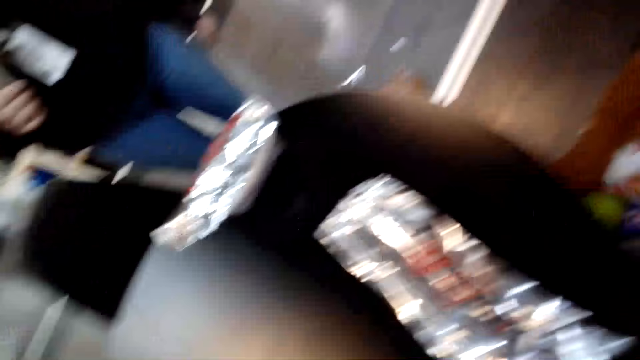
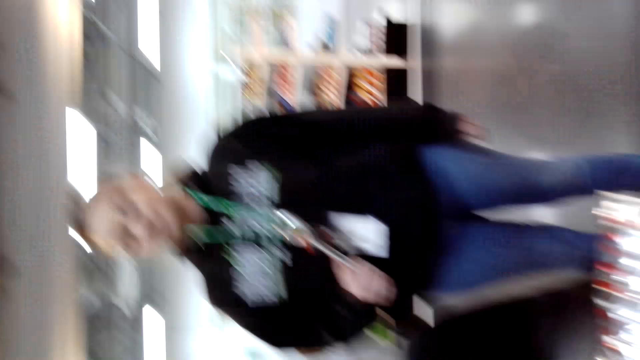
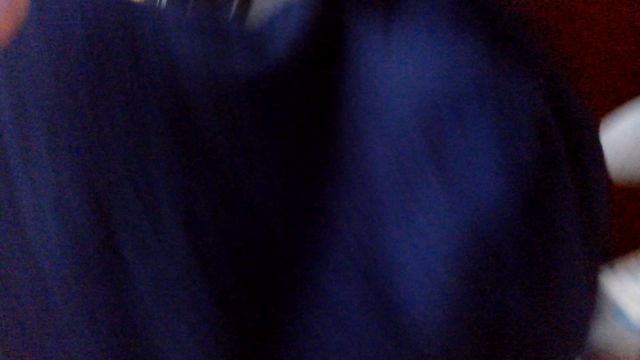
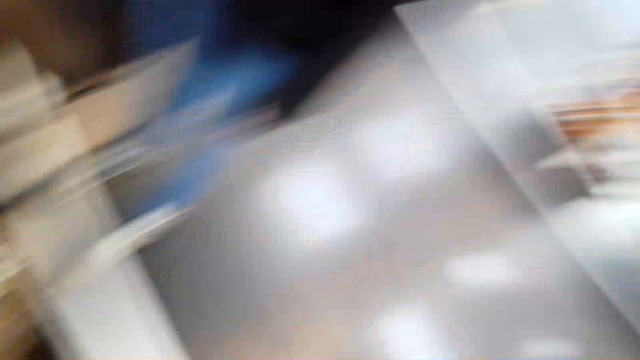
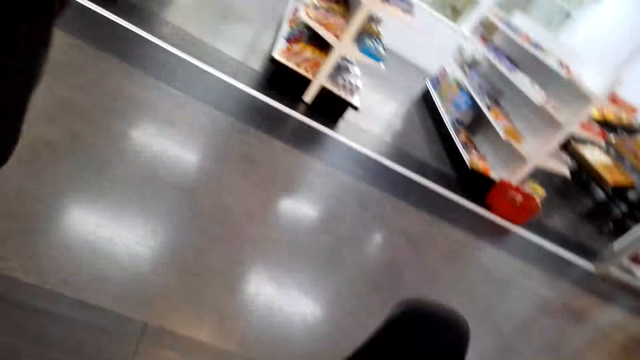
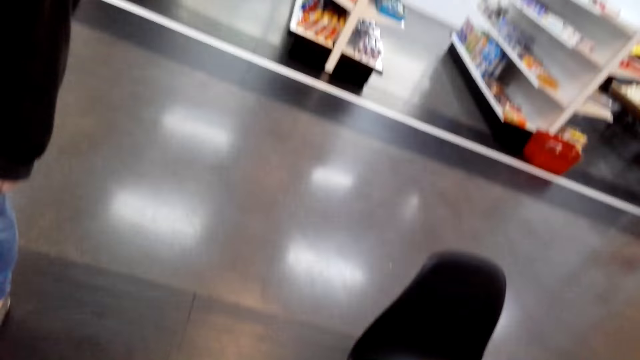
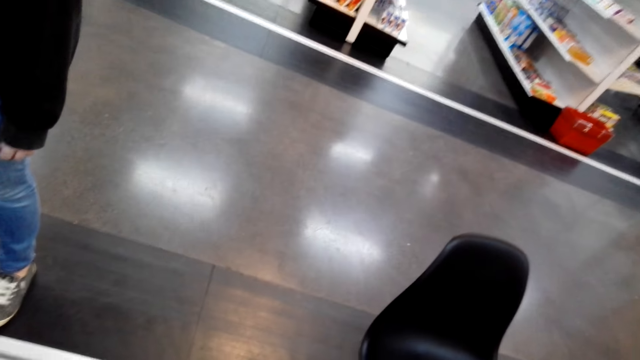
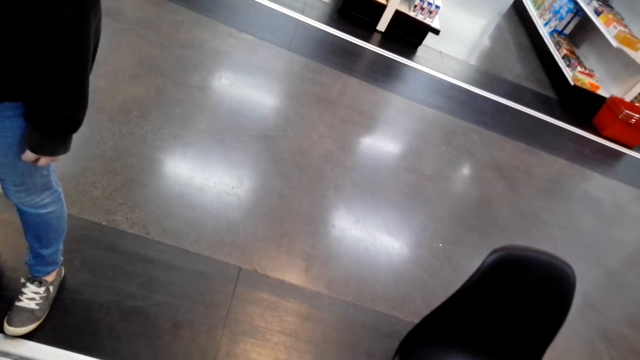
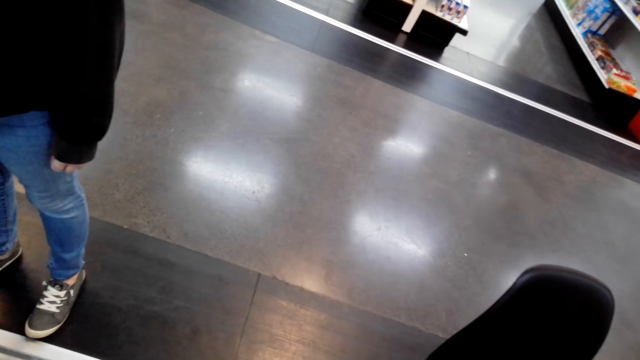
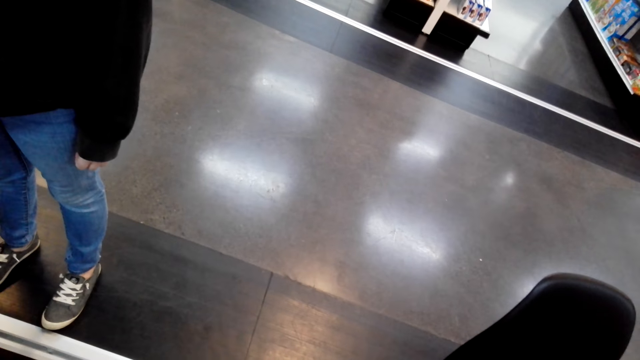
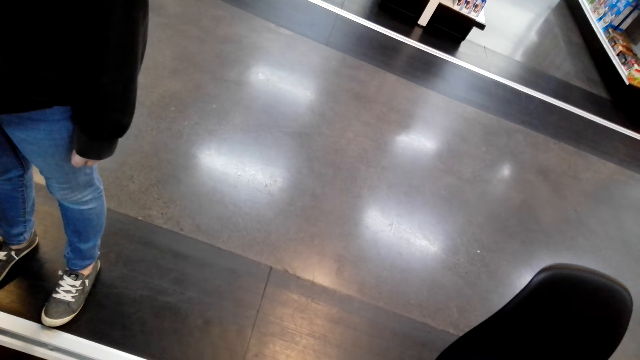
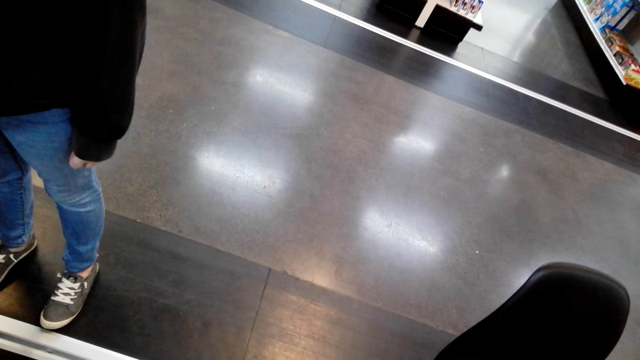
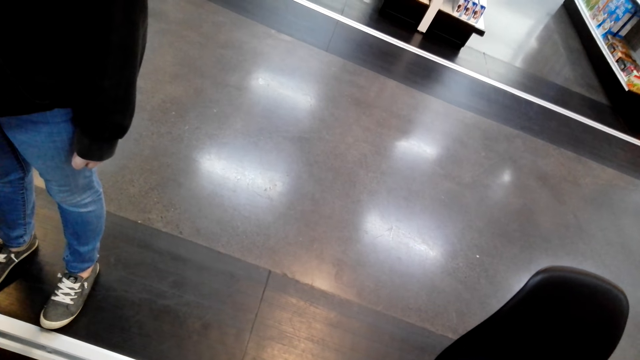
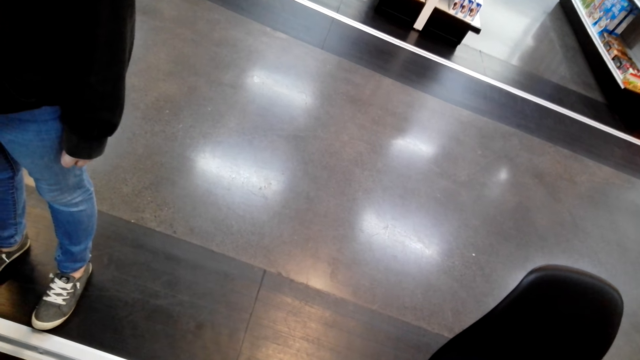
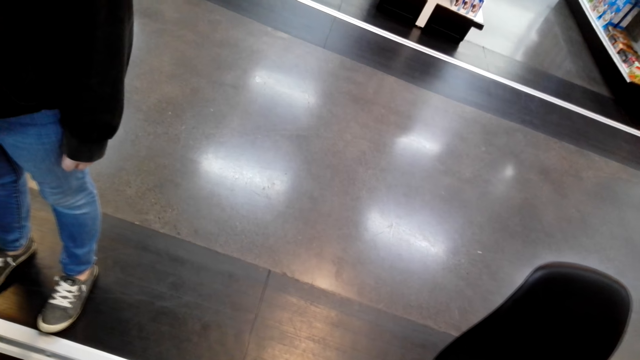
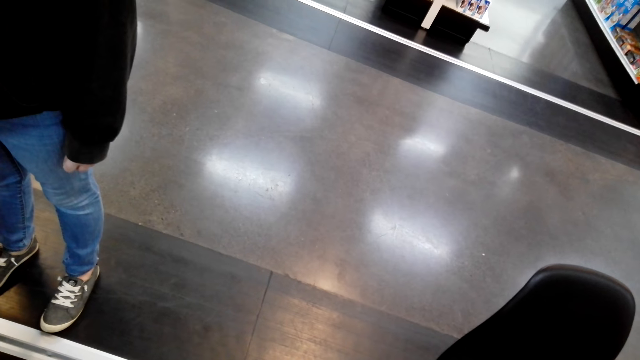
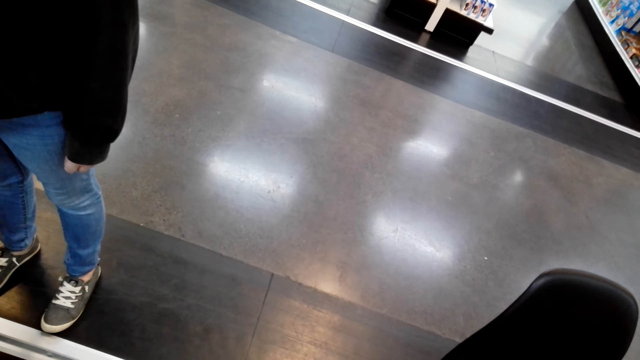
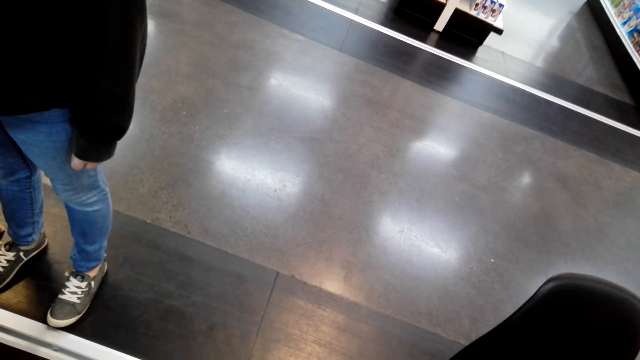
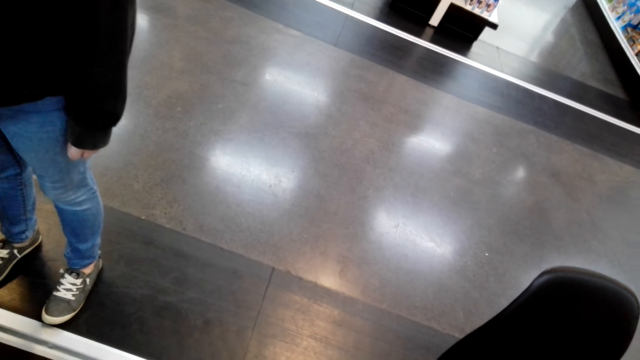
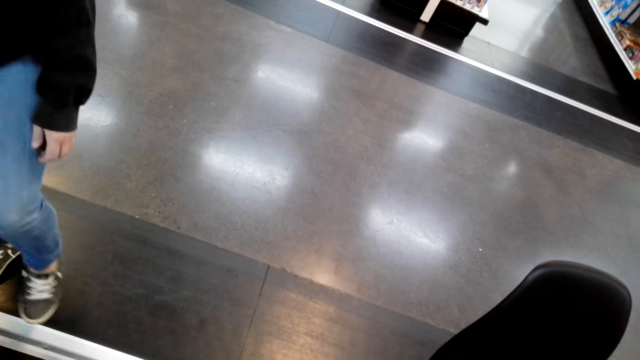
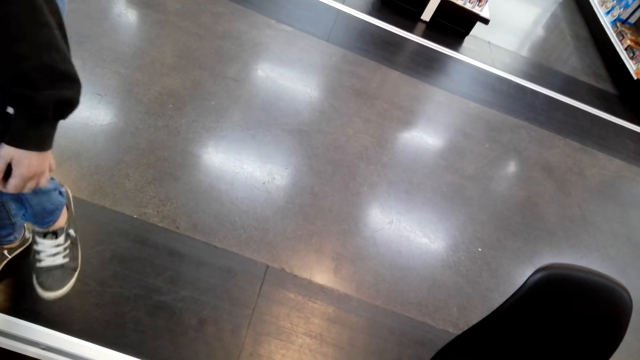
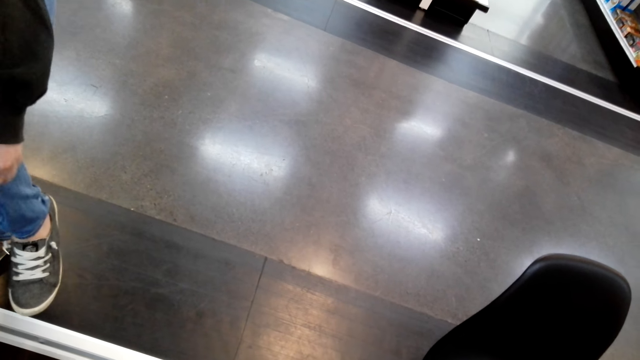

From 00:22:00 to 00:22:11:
The camera wearer looks around. A lady stands along the table. The camera wearer looks down. The lady lifts her left leg on the store and holds the leg.
